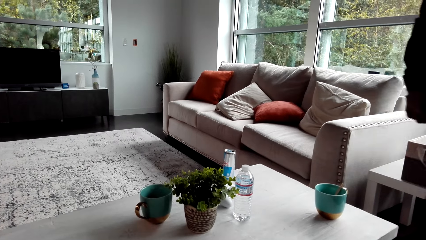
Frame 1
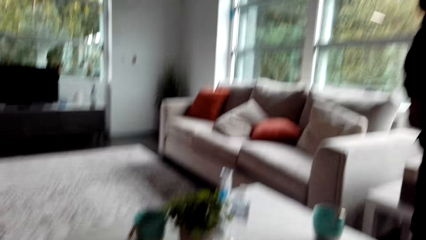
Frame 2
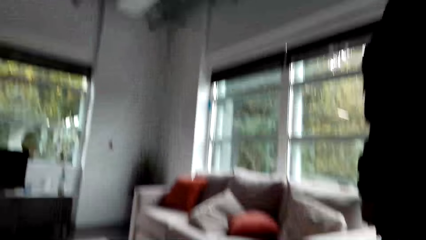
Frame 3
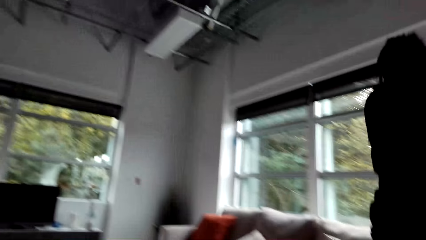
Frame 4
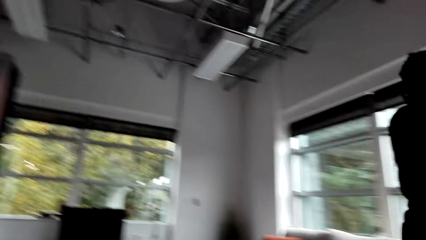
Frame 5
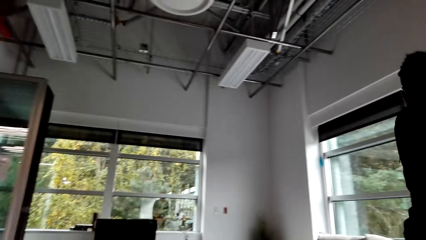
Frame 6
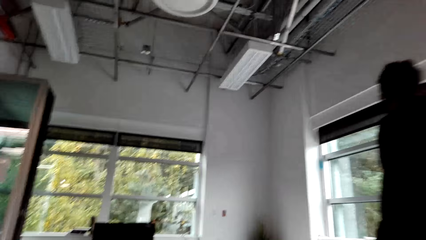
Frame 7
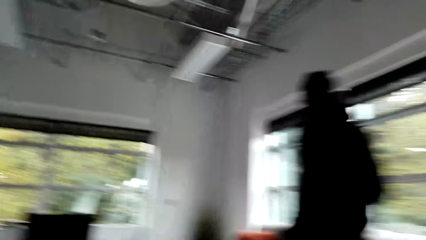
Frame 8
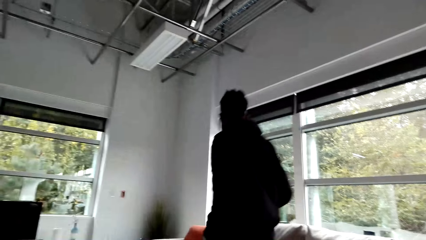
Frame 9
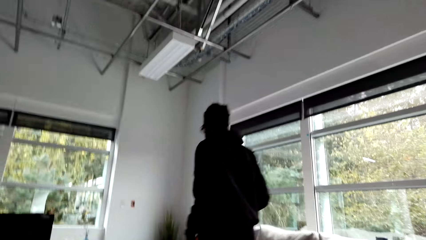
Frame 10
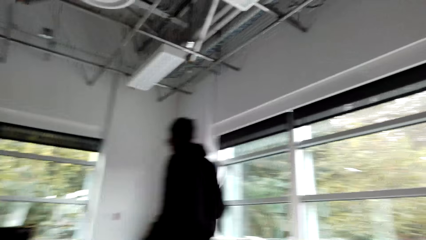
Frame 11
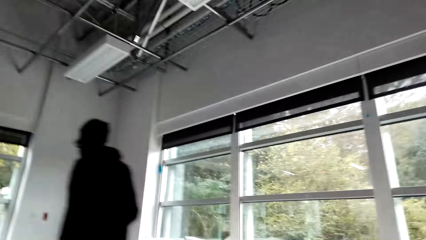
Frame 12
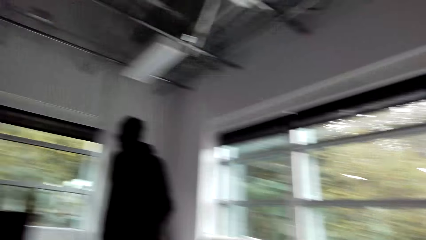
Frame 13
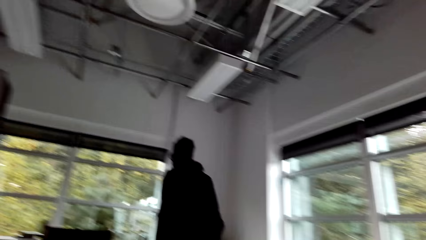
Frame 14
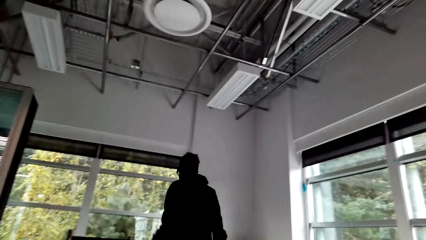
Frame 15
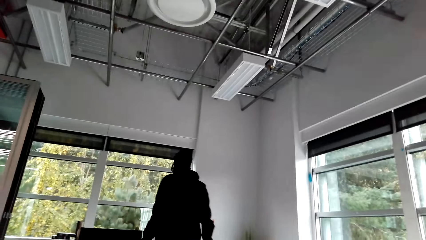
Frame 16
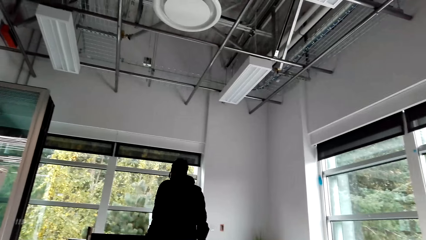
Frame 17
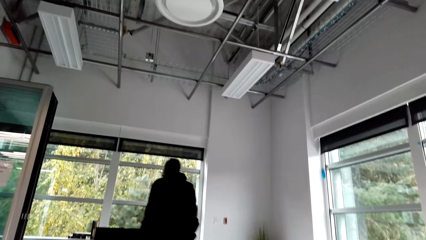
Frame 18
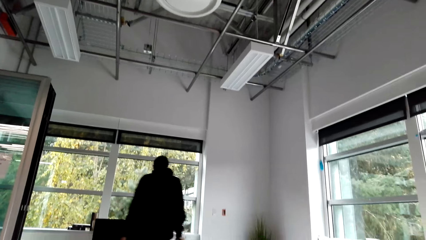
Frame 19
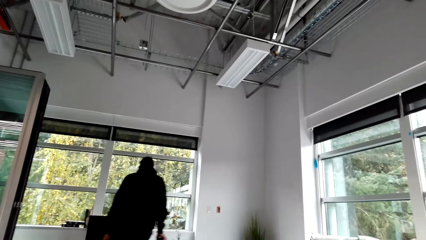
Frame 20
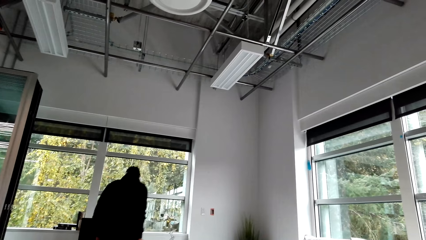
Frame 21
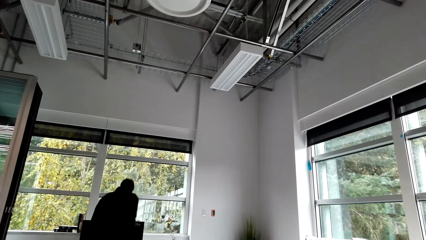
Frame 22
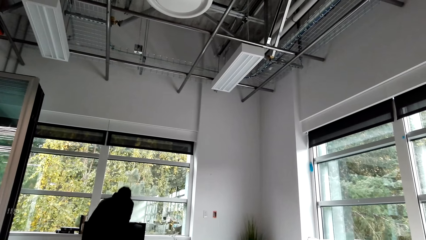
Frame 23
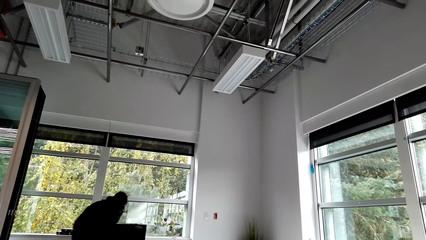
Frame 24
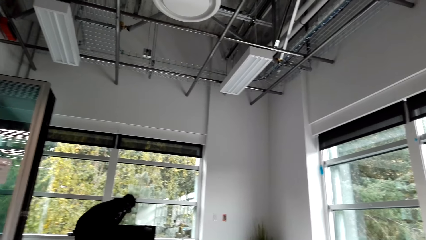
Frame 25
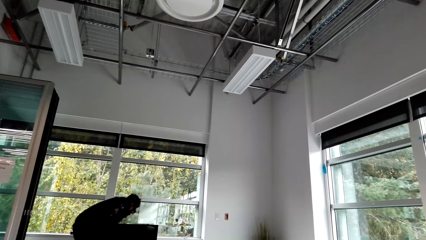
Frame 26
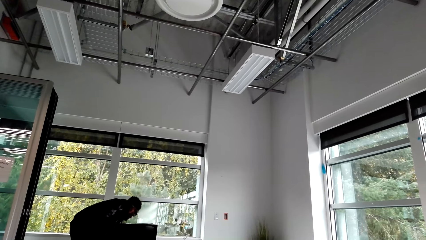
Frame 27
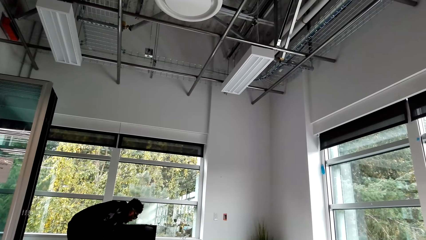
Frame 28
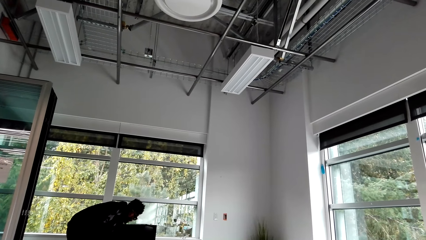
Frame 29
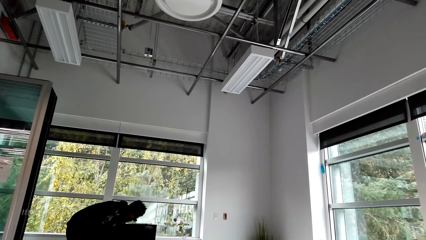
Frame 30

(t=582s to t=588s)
A man walks in the room. The camera wearer converses with the man. The man stands next to a television.

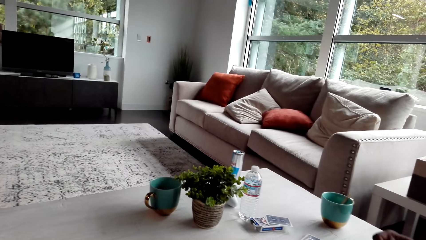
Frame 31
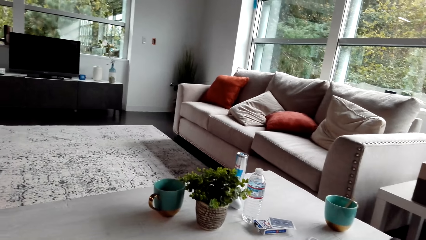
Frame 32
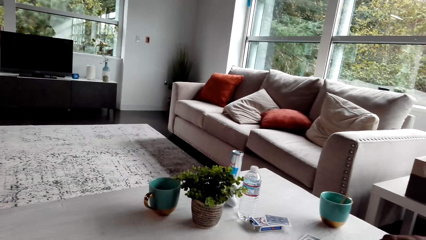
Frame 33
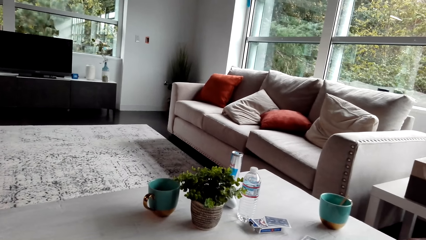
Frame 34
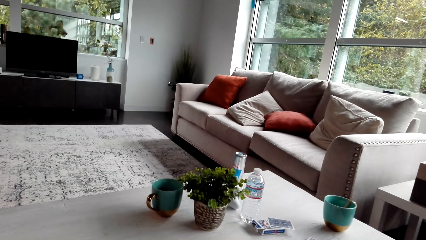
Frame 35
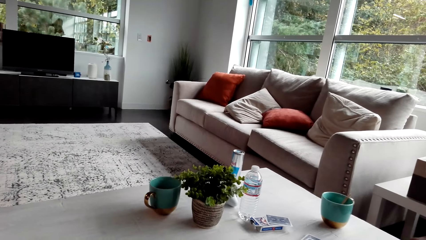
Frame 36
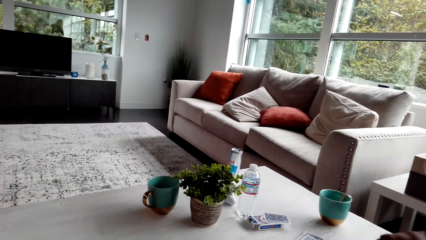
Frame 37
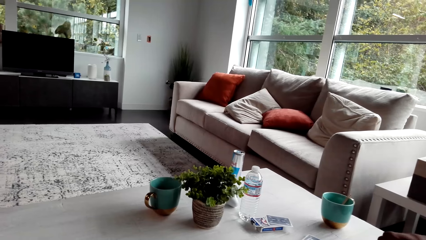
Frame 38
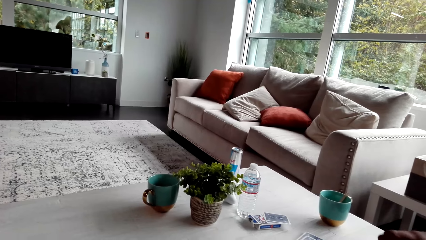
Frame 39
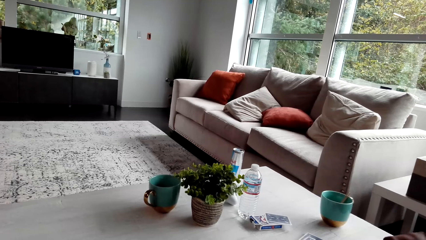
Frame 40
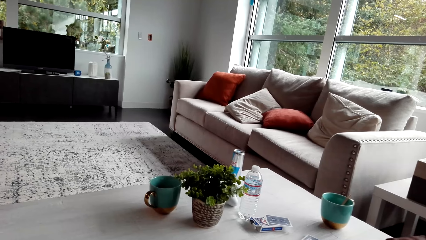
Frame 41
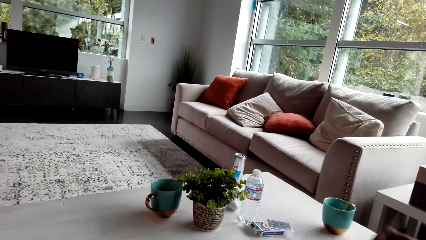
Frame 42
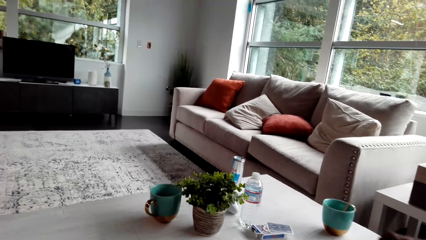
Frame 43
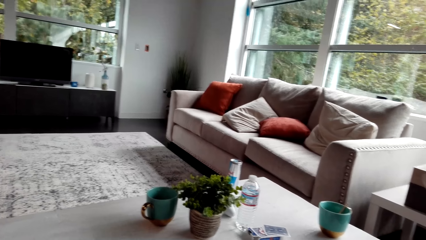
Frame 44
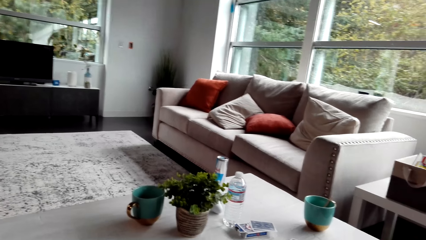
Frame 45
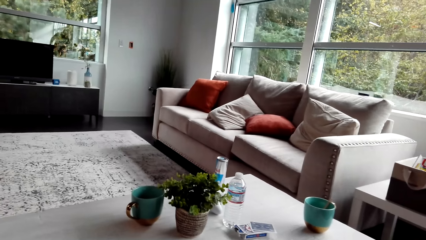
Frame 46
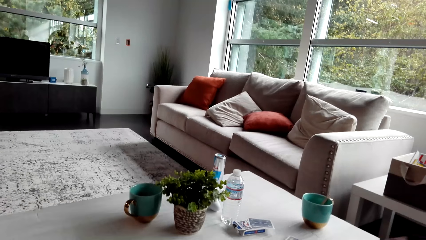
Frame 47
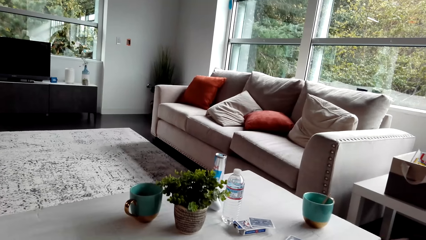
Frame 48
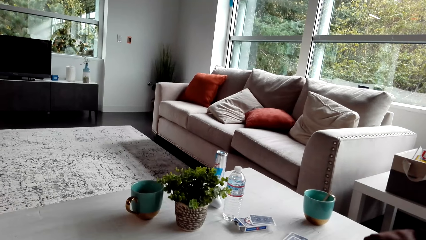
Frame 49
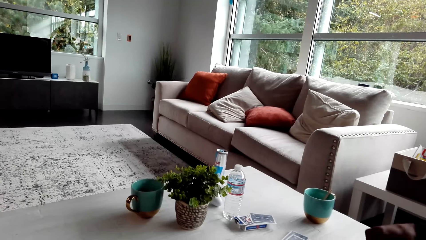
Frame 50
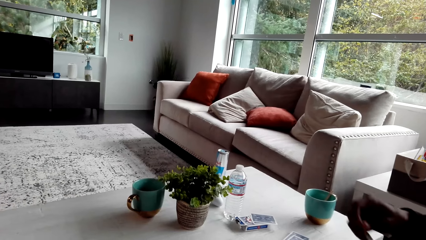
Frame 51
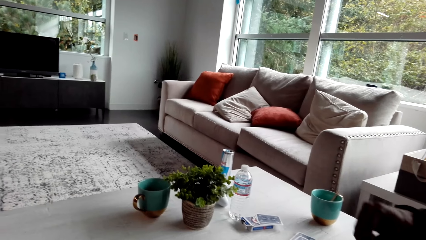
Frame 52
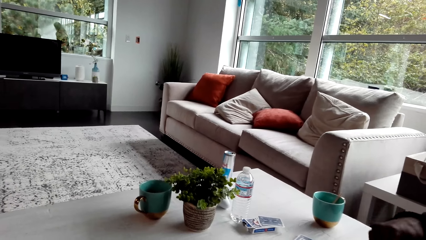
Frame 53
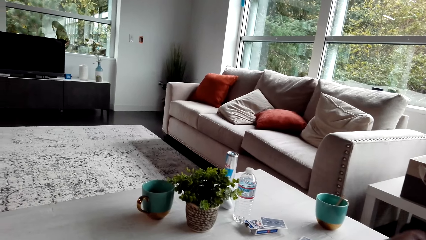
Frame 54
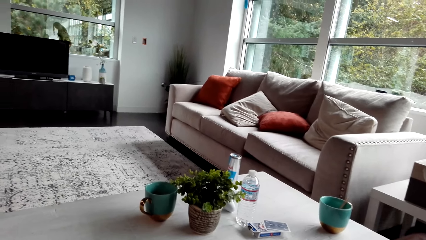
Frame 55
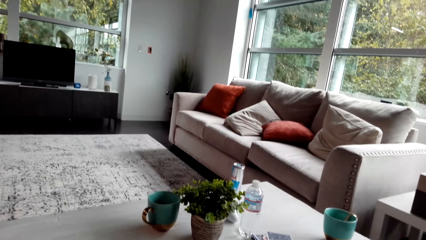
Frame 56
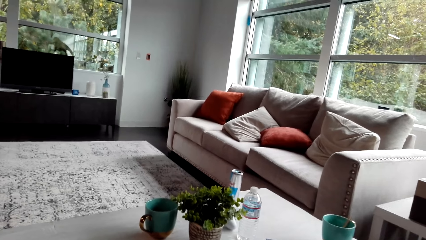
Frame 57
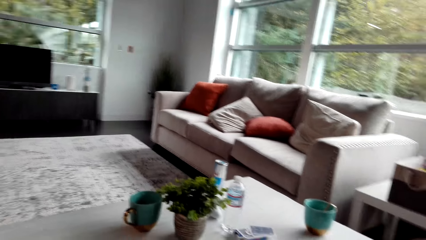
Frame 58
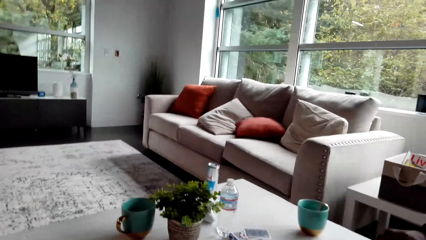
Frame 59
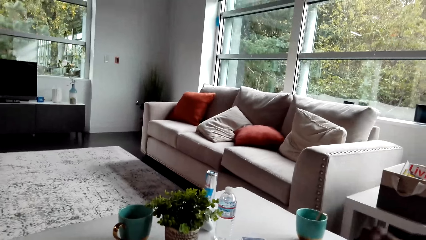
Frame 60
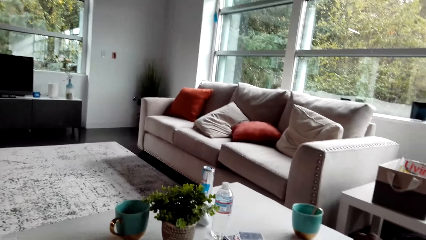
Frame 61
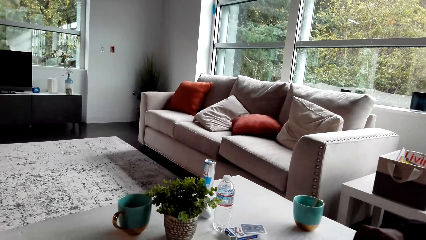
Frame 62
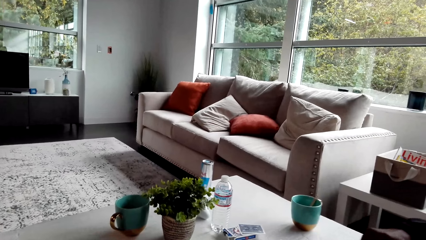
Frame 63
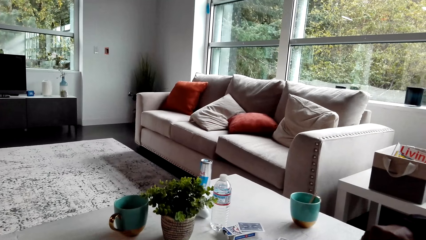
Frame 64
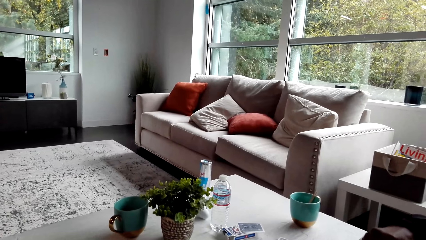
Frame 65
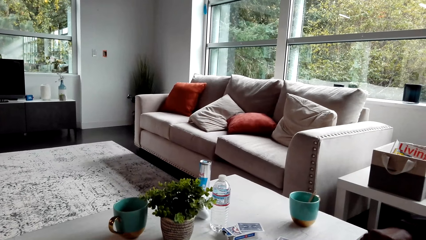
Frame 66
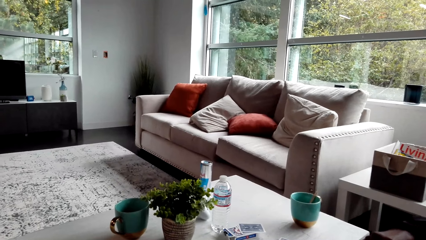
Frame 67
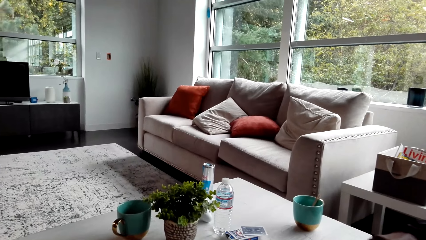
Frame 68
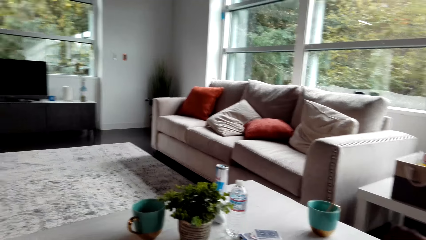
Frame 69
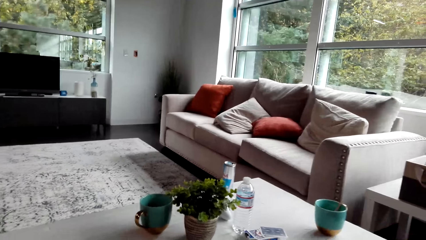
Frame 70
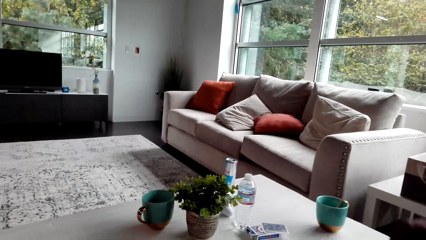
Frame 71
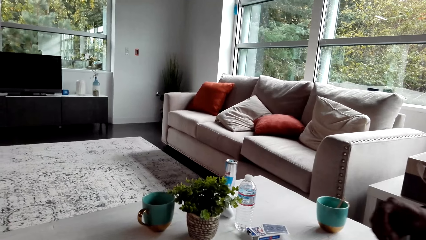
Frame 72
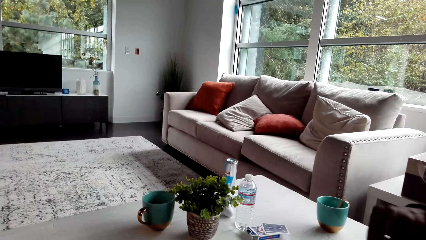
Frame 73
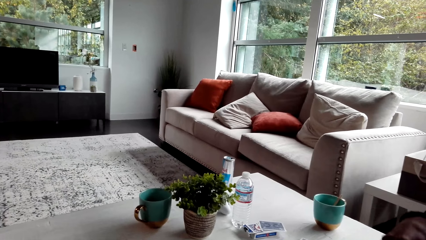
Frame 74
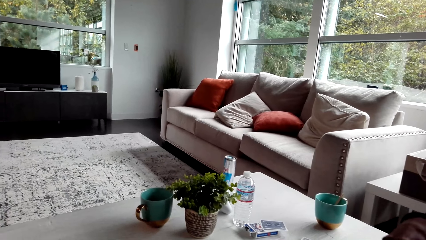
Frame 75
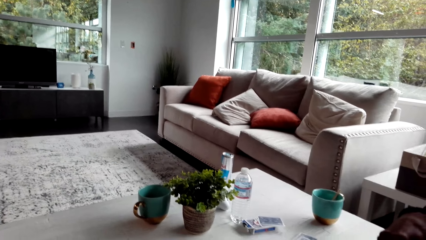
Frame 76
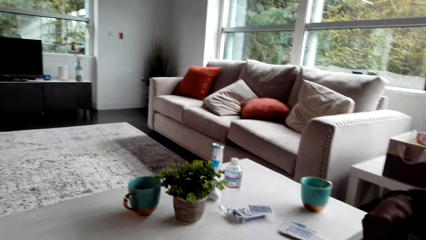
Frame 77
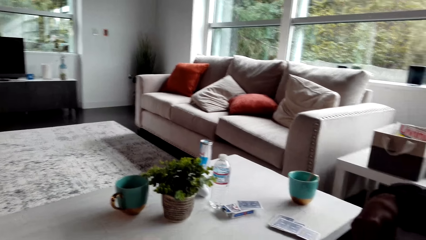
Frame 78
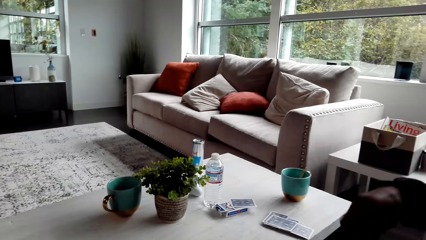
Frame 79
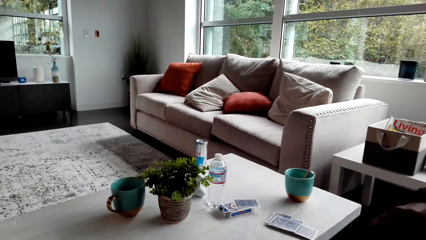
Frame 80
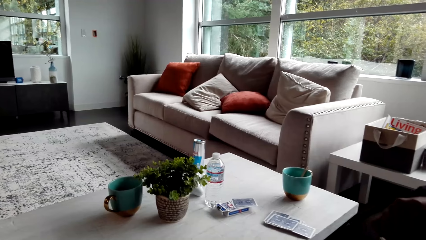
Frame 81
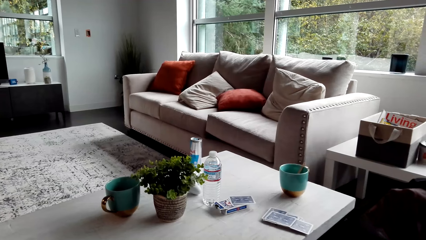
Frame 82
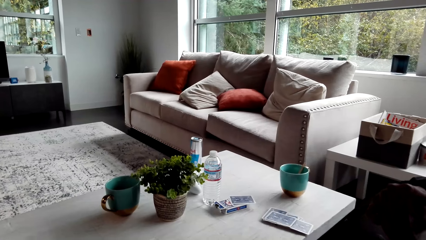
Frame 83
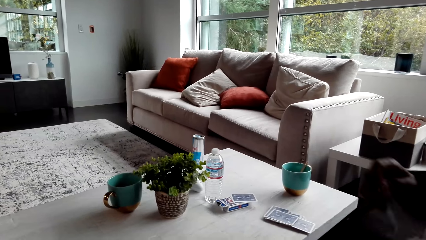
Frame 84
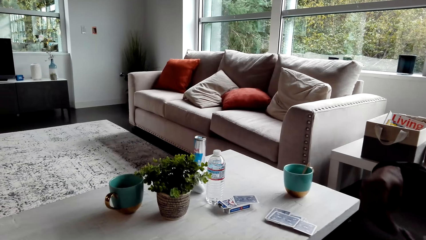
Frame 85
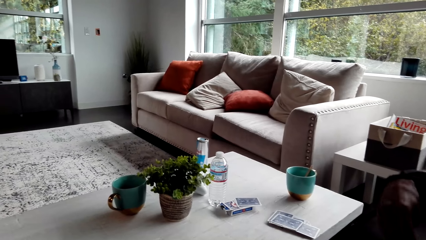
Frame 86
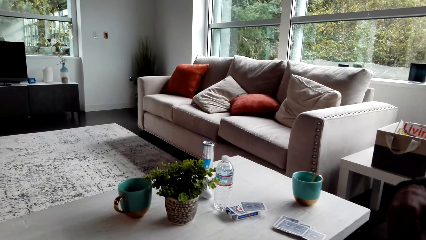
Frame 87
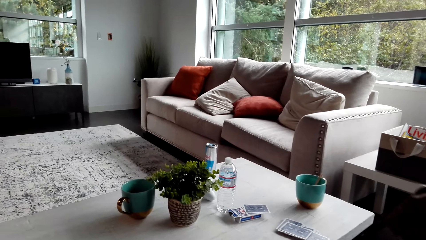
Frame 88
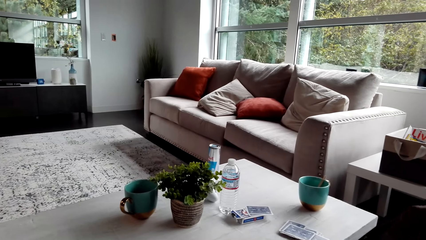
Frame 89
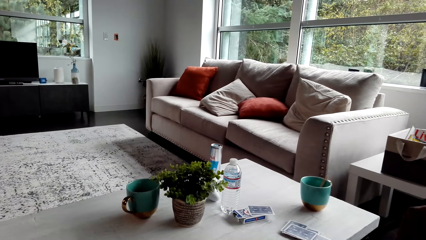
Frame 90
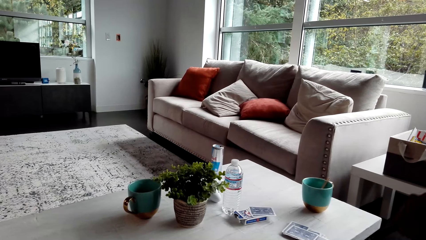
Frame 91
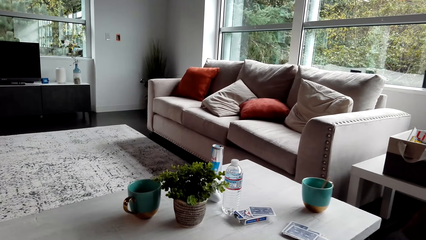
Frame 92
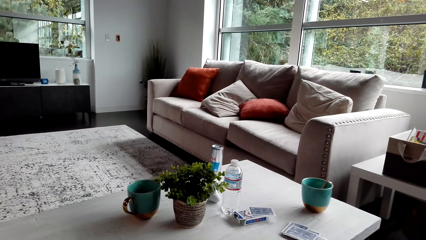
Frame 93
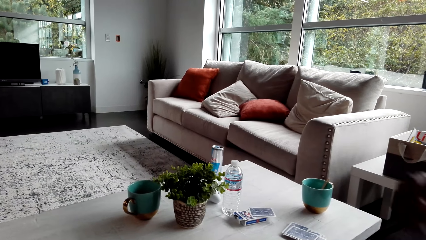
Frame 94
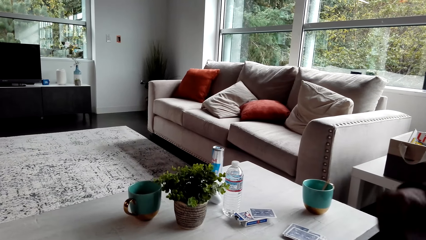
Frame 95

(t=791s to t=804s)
The camera wearer looks around. They converse with a man. They look around. The man shuffles the cards.
